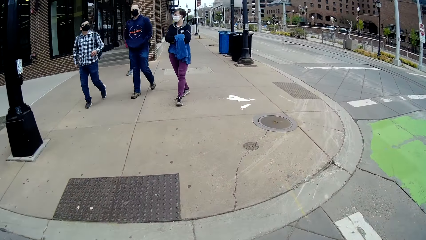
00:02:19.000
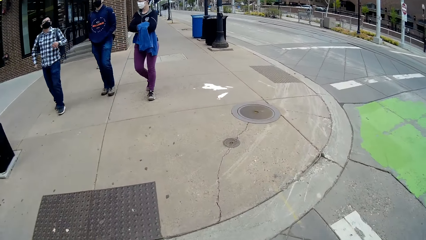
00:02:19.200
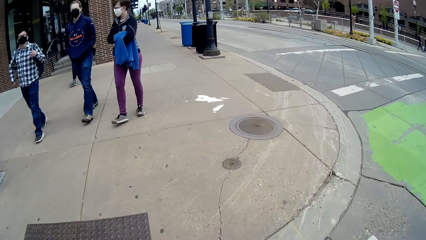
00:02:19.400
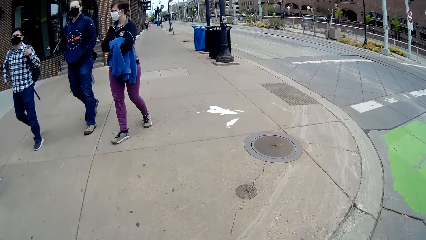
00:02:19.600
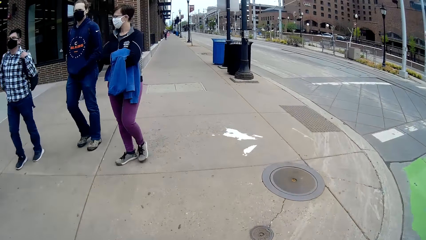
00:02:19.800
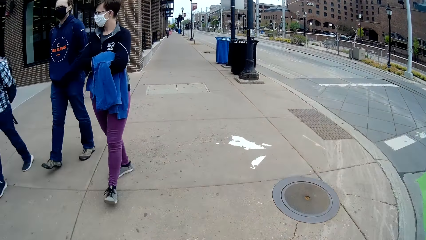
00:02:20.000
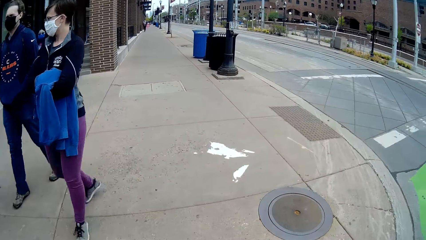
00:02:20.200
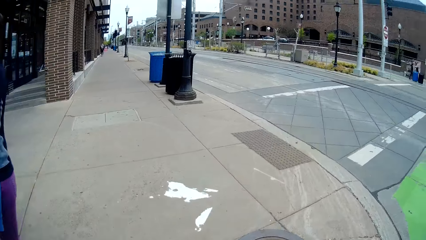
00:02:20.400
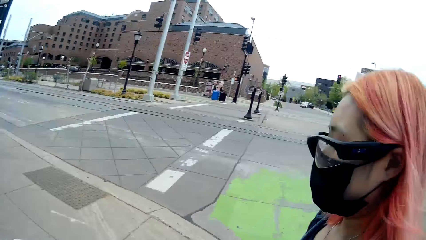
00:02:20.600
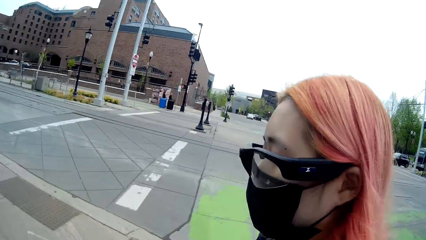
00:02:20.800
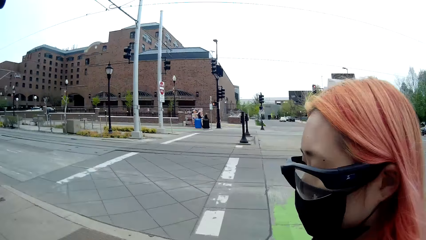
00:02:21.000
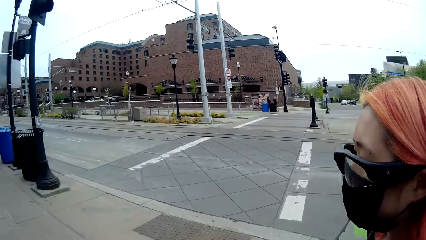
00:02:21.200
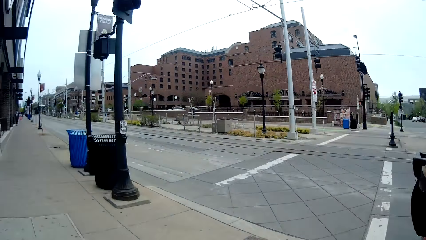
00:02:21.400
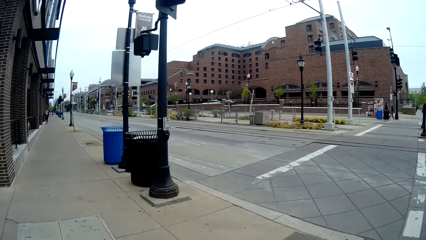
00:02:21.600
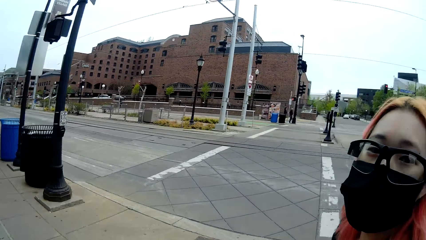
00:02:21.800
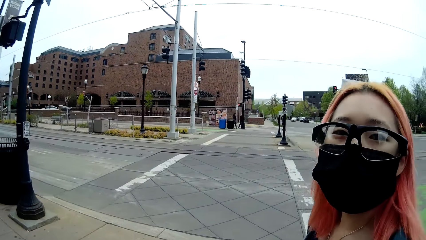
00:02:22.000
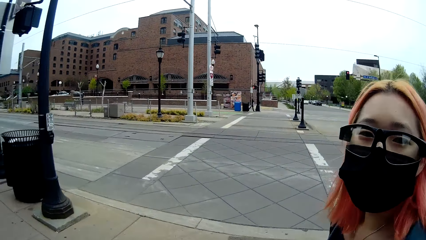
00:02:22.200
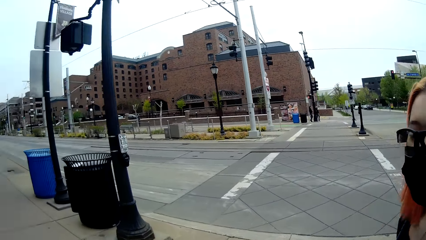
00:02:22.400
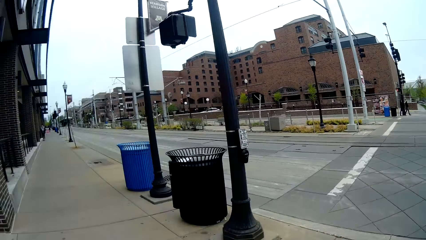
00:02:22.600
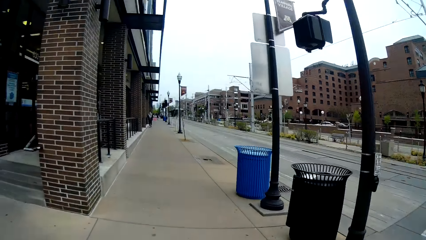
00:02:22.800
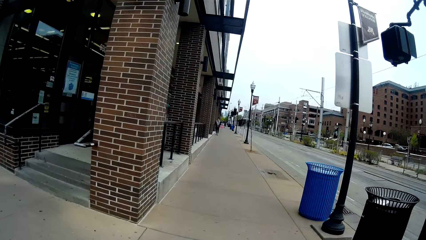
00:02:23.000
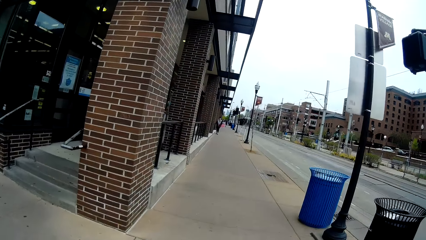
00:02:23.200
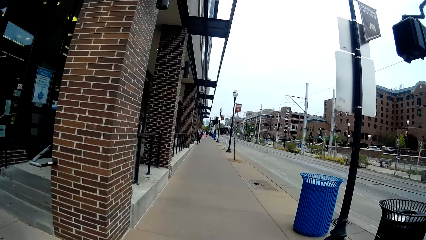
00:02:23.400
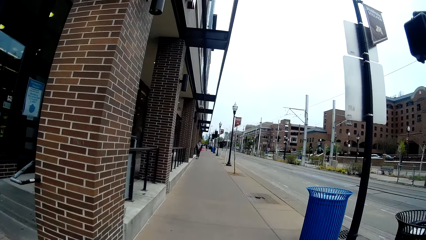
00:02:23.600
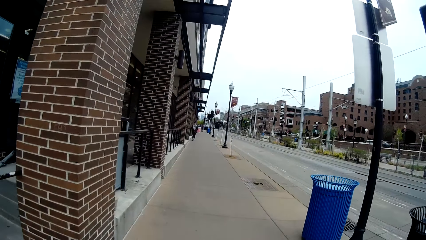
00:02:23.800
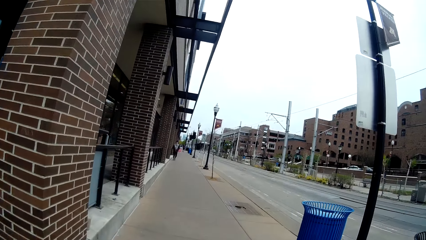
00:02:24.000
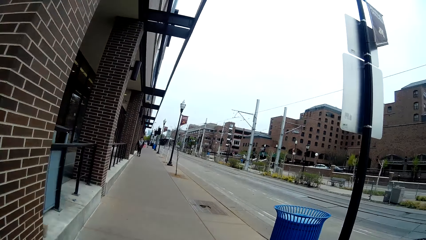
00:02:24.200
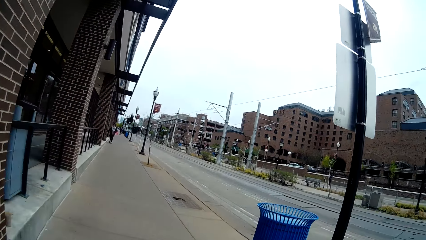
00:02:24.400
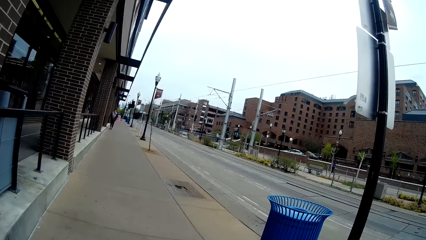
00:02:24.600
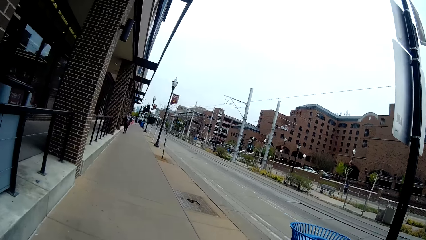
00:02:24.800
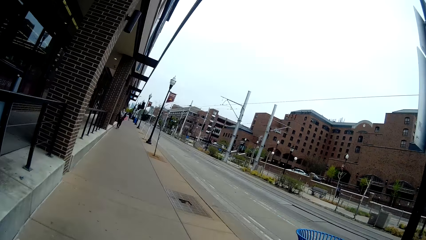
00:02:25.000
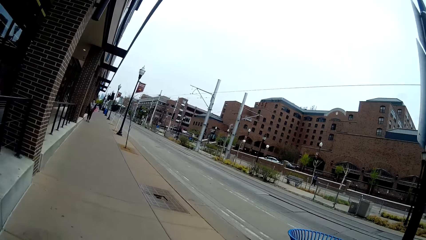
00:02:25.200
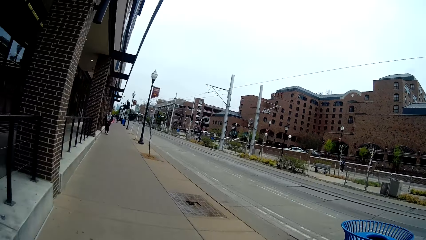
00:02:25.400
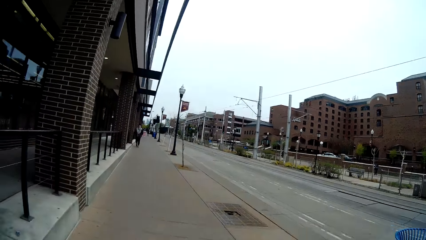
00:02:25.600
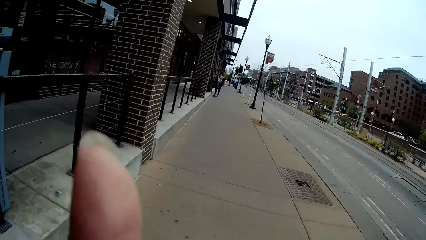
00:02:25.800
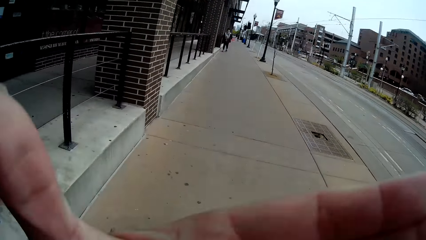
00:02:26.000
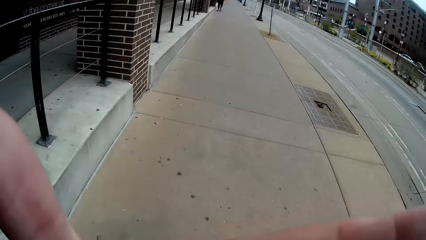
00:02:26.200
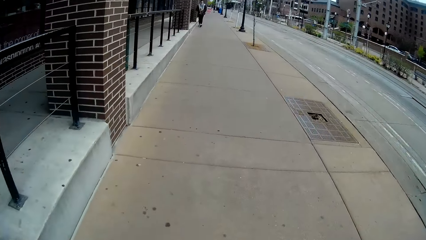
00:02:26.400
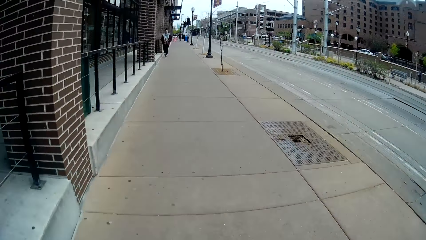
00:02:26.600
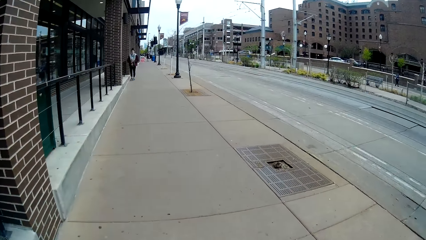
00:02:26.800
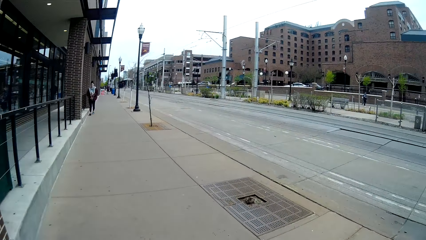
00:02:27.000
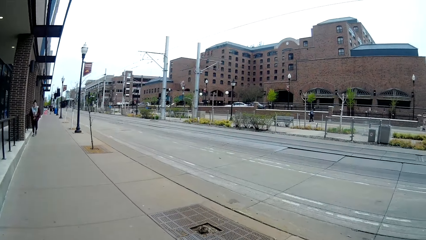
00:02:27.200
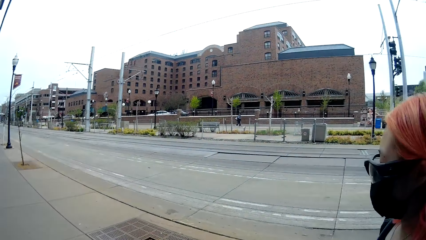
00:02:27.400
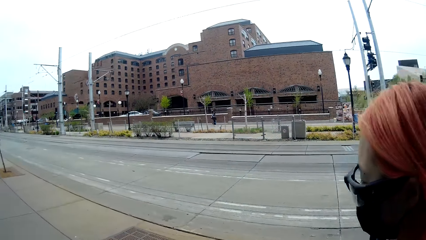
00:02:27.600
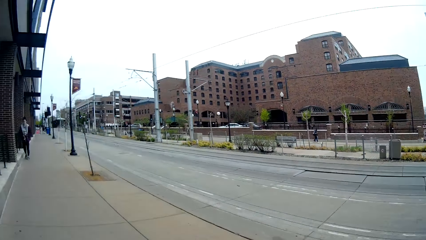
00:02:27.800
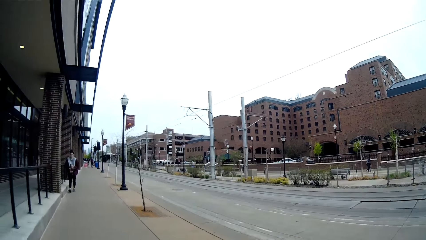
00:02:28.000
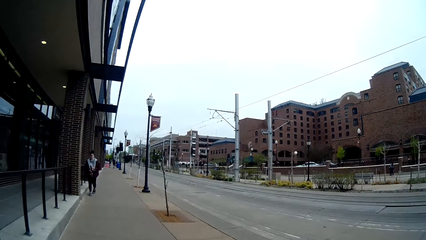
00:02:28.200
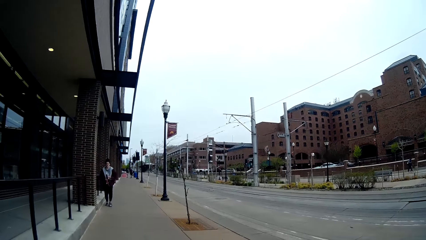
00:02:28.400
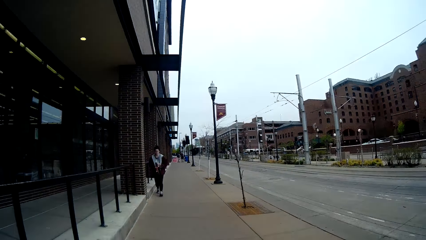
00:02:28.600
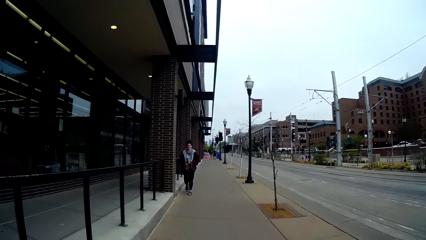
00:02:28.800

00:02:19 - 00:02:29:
The camera wearer stares at the lady. They stare at the road.

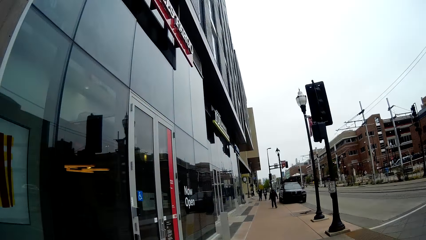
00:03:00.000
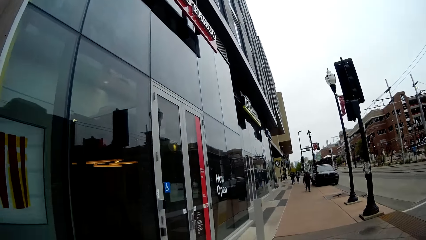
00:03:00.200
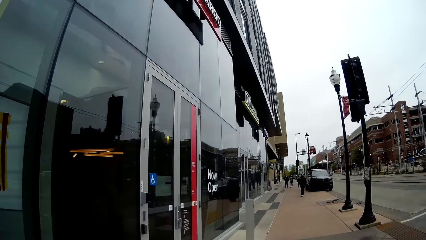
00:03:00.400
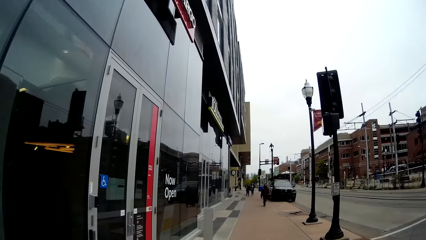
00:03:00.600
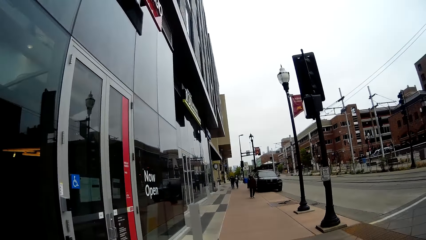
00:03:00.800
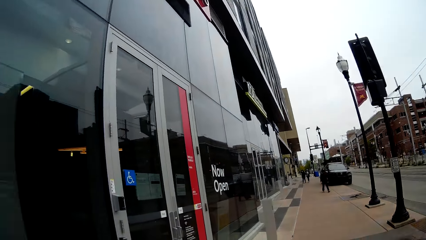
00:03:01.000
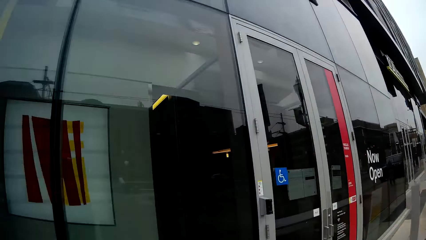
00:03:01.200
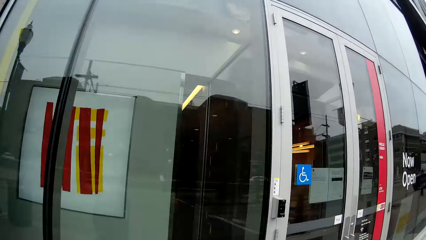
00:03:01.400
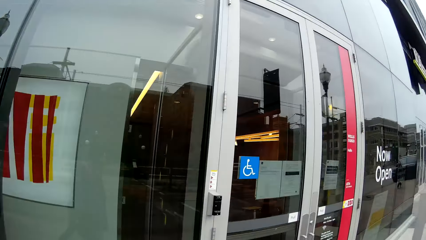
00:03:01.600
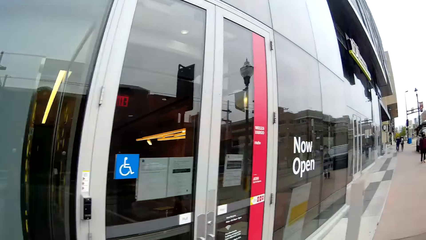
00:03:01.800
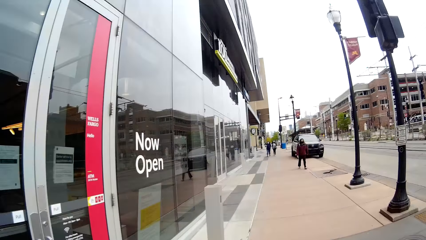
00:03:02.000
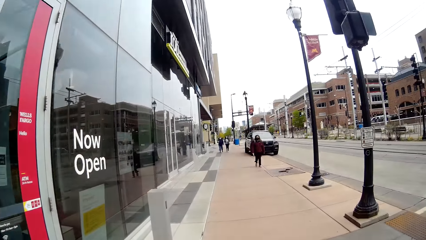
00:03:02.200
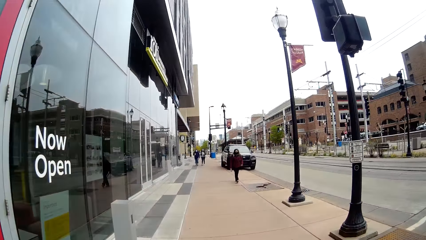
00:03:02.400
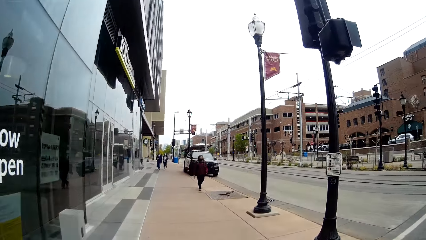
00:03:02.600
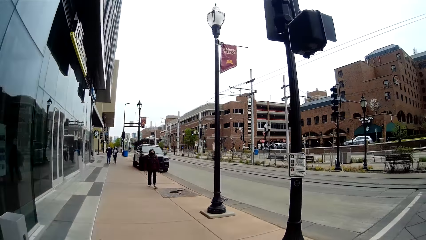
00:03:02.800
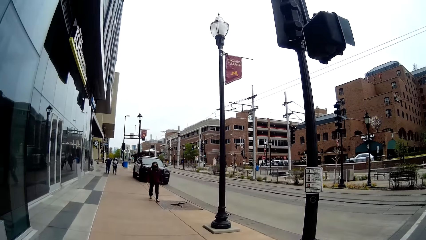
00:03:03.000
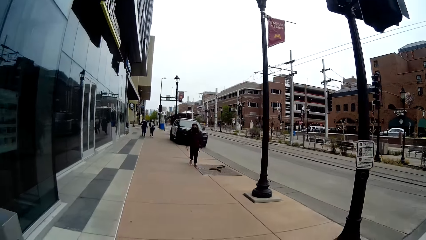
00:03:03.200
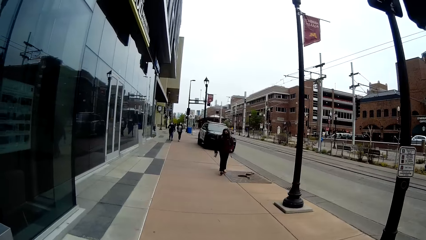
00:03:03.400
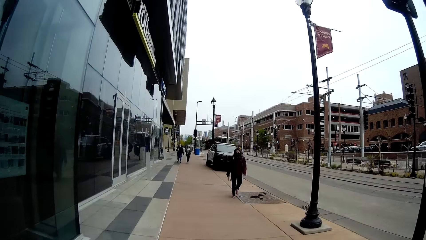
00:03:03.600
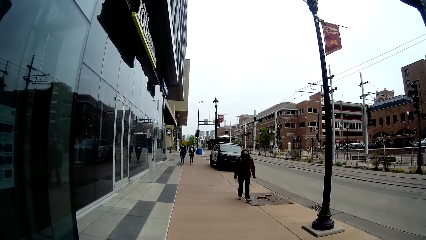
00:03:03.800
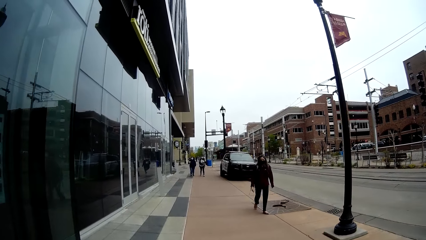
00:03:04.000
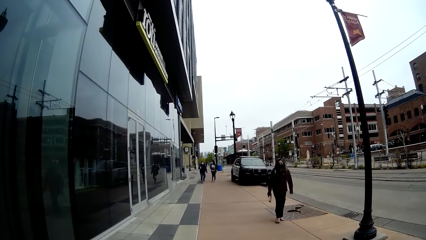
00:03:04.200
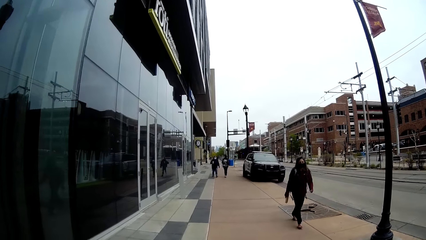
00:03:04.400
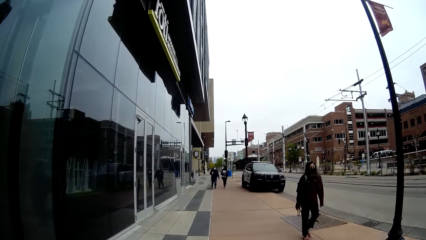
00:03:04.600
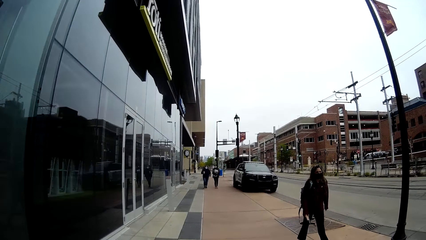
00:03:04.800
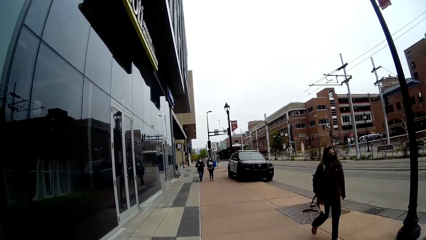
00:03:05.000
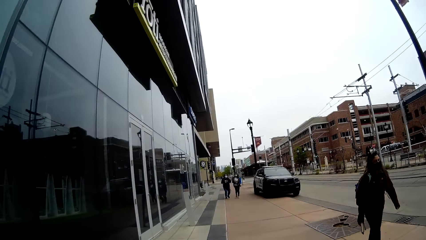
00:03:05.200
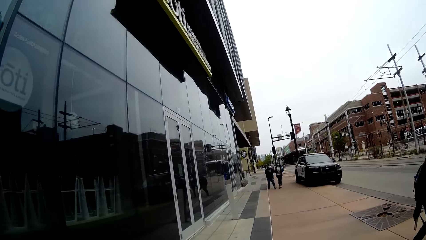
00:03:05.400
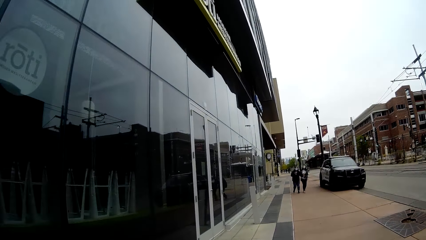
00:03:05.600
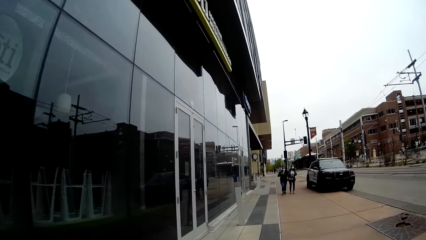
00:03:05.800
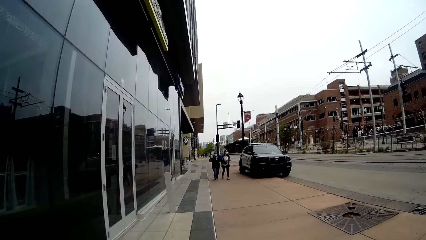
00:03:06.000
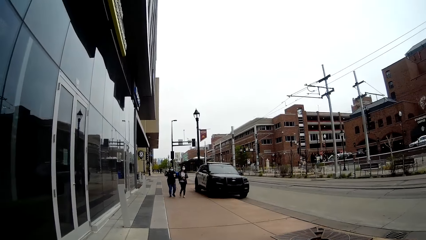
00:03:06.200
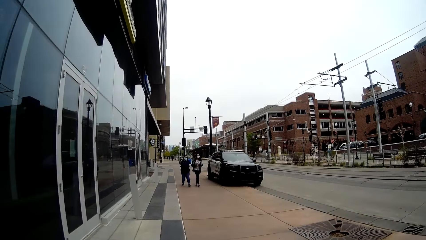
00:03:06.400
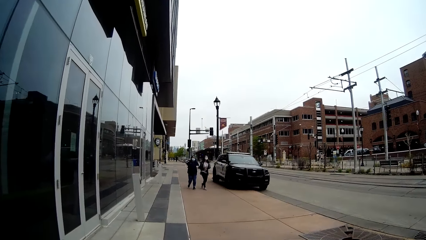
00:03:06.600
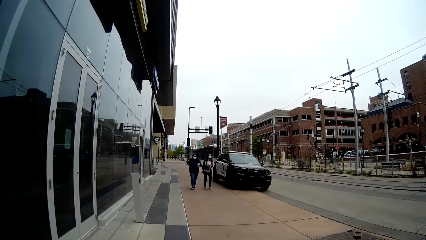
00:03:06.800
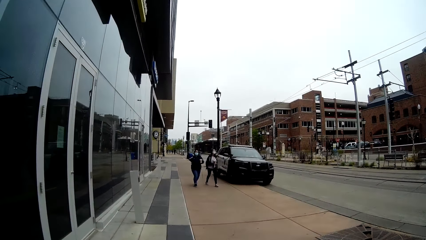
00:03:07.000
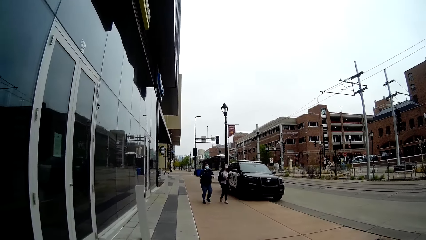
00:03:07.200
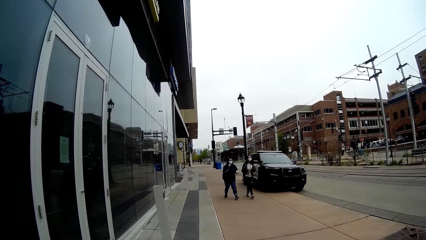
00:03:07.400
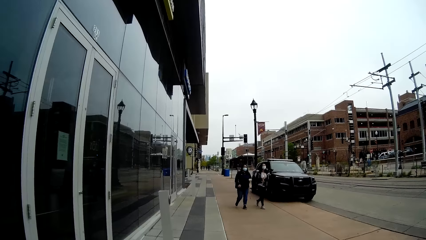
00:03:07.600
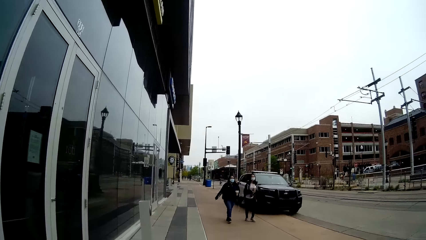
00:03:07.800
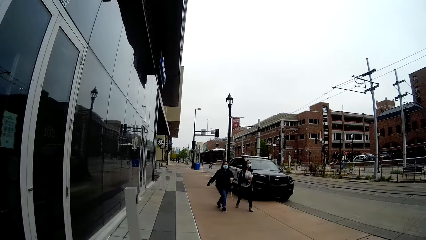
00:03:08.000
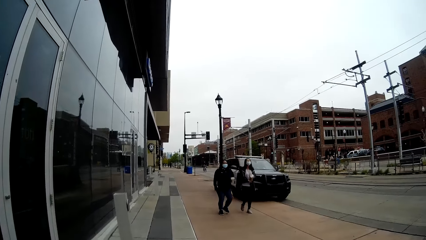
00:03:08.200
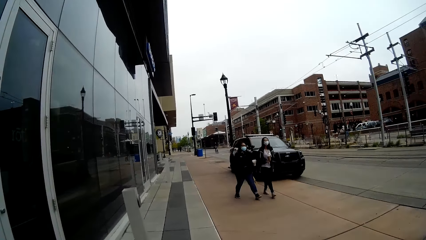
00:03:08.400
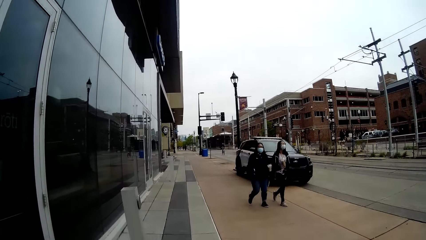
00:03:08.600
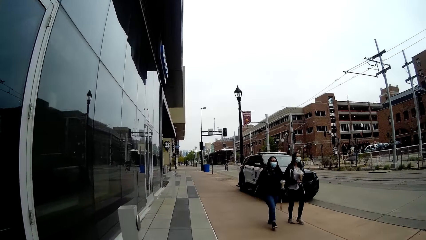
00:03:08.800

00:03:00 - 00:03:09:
The camera wearer stares at the building. They stare at the road.
